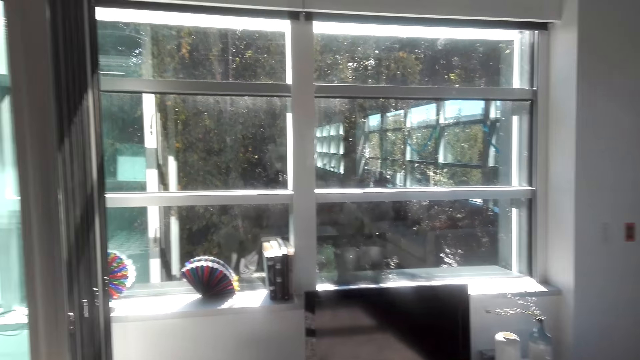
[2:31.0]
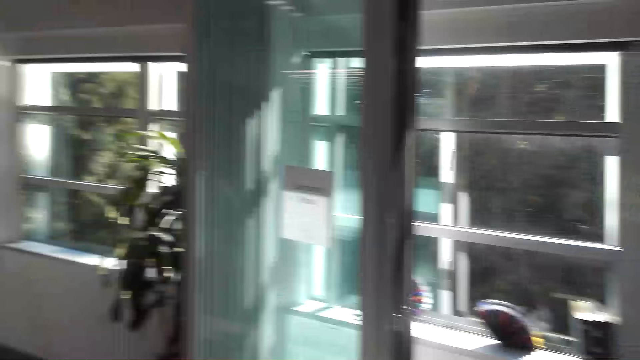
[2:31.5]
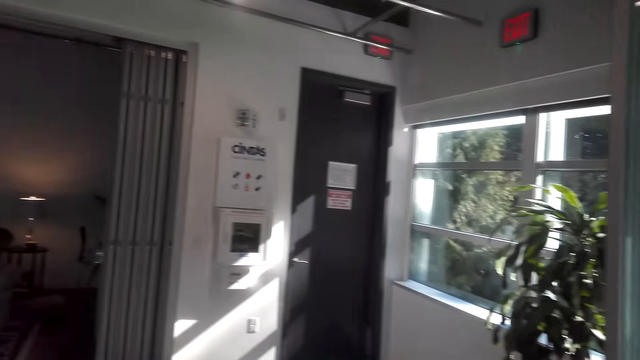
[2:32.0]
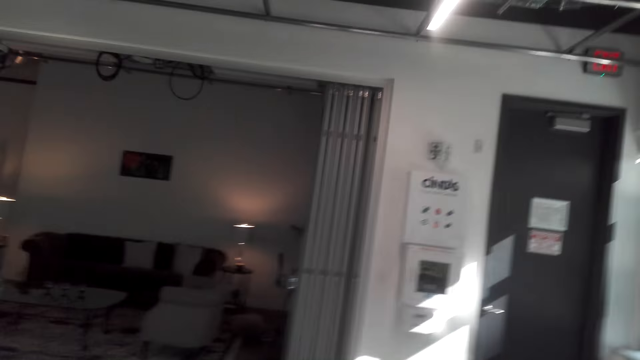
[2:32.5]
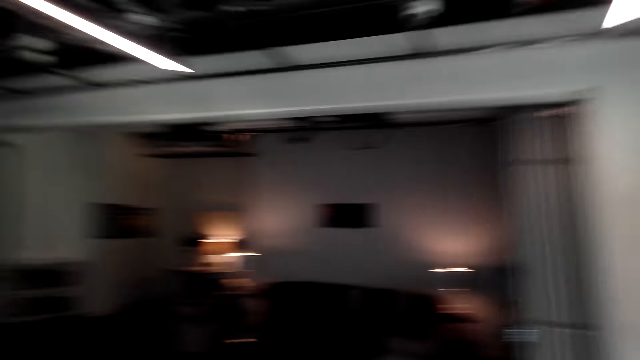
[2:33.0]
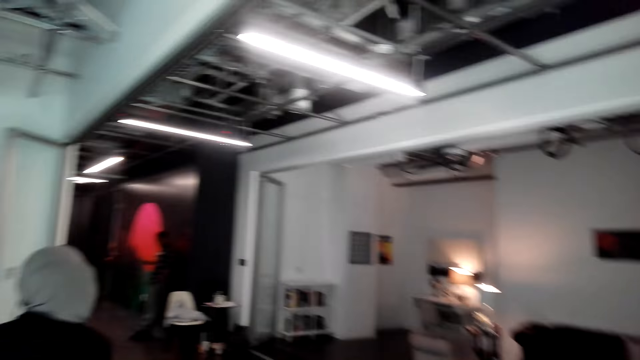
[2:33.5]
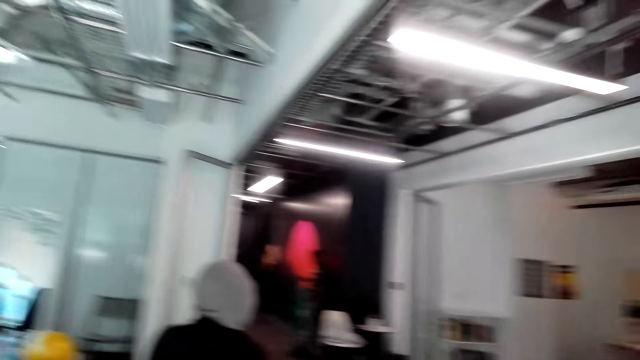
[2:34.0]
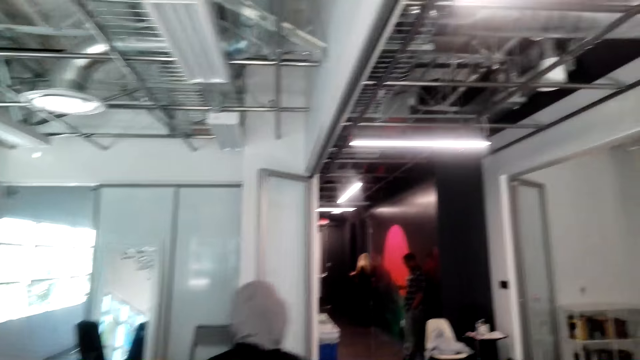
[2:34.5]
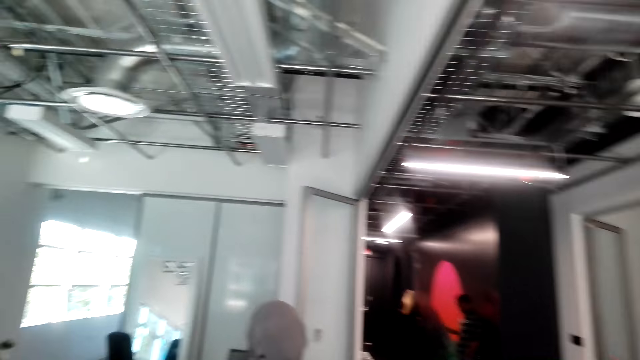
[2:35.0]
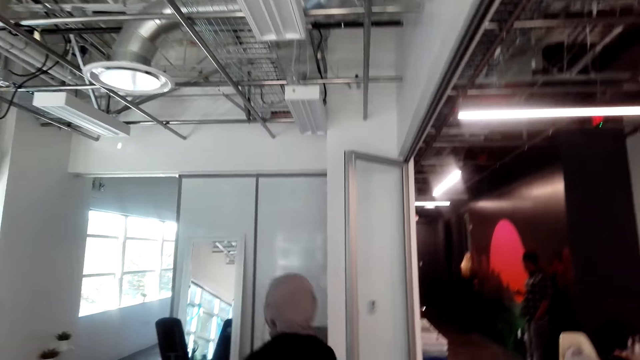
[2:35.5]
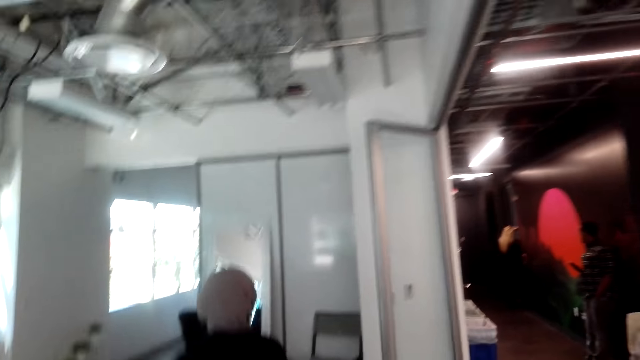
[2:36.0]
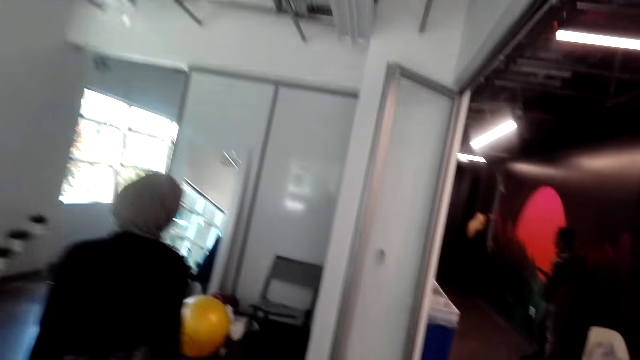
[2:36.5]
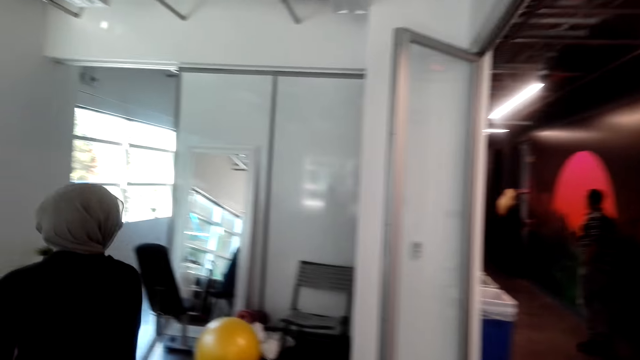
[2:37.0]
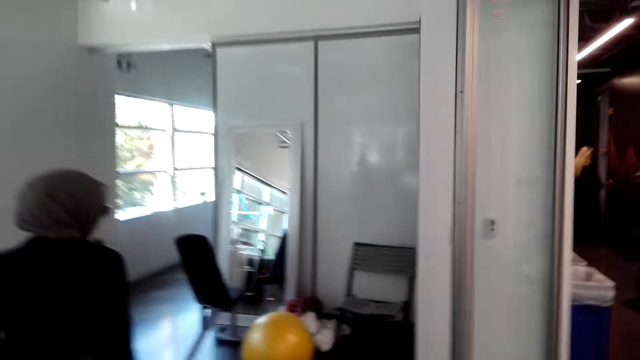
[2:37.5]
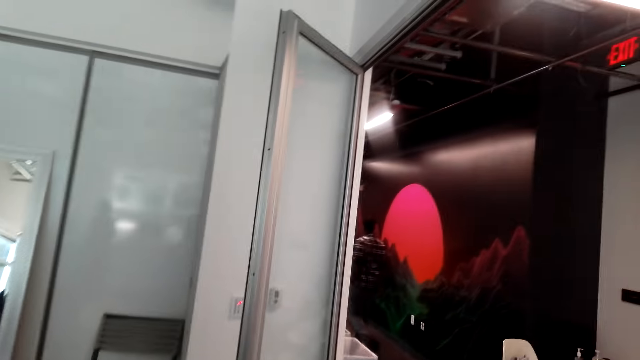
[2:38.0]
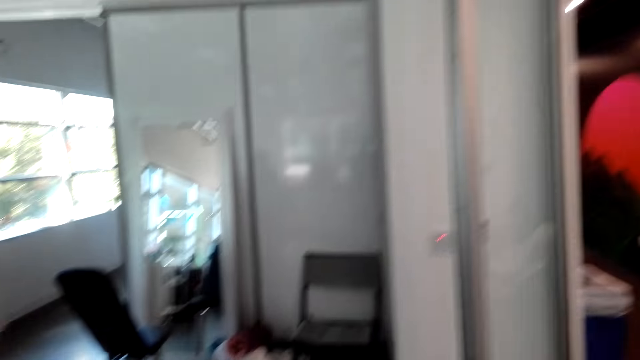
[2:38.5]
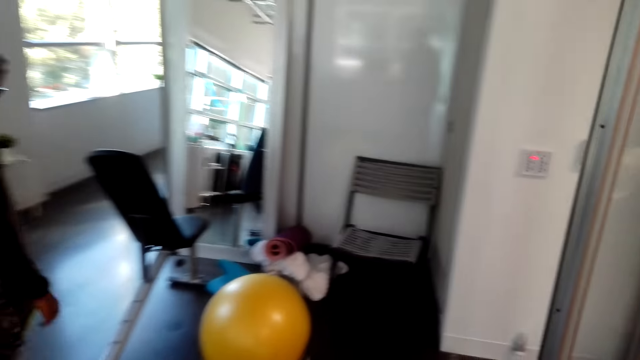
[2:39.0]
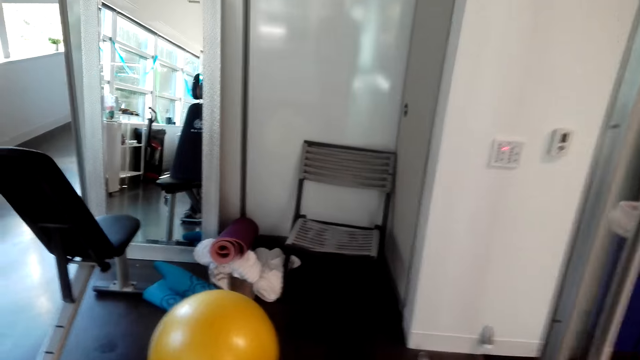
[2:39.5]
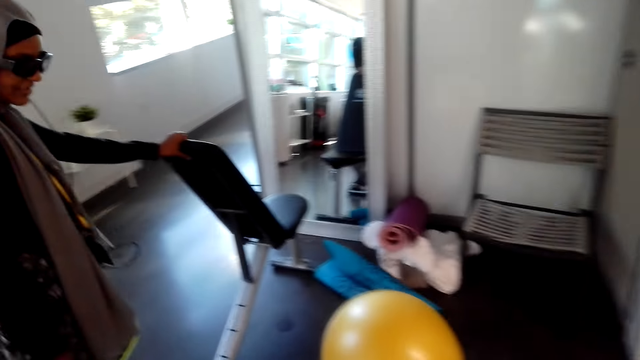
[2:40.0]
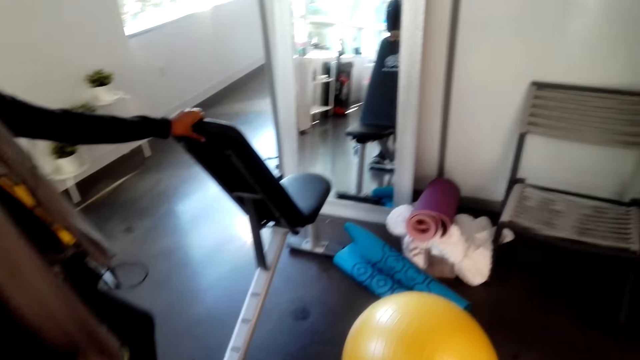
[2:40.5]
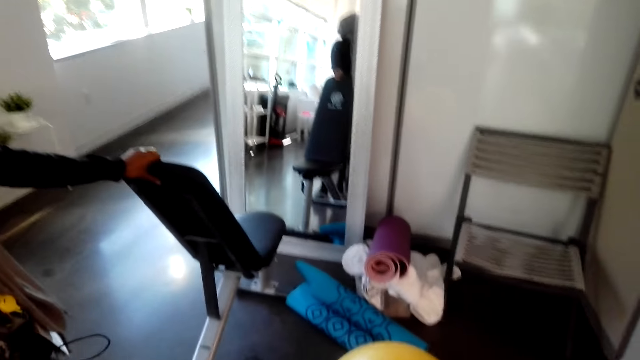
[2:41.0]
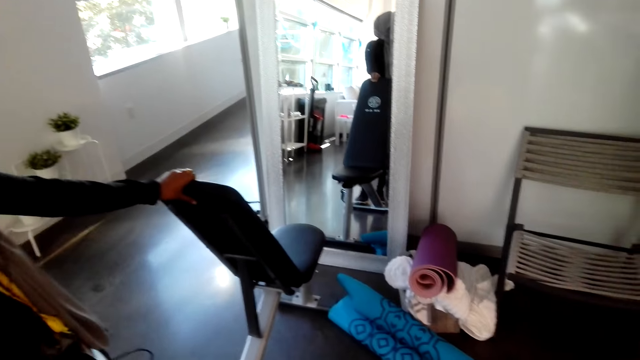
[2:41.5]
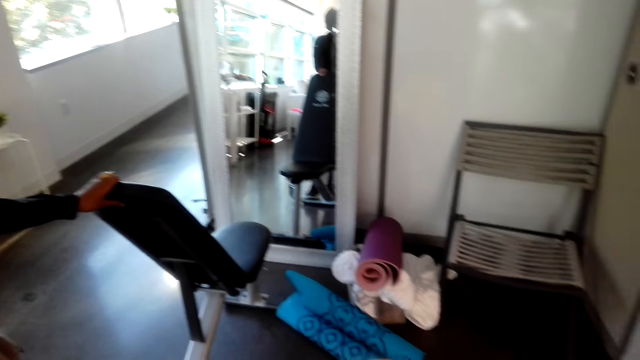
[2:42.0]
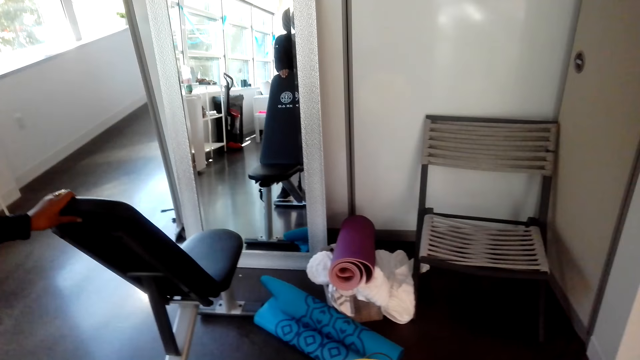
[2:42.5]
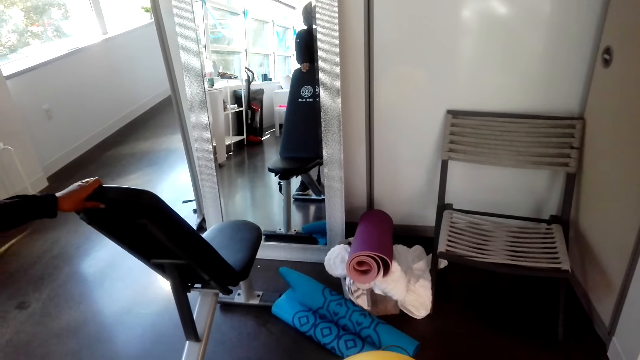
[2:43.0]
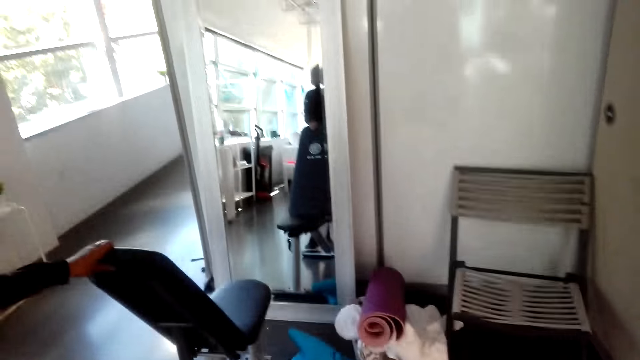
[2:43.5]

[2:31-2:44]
A woman moves in the room. The woman holds a chair.

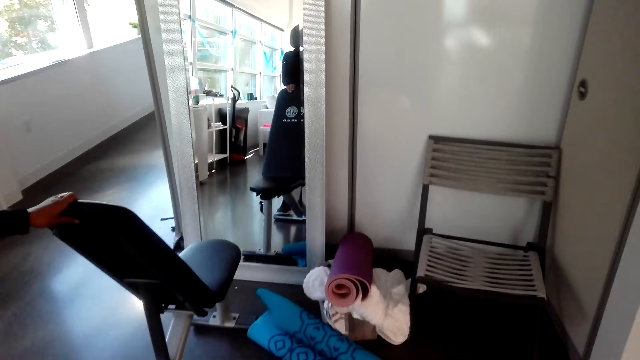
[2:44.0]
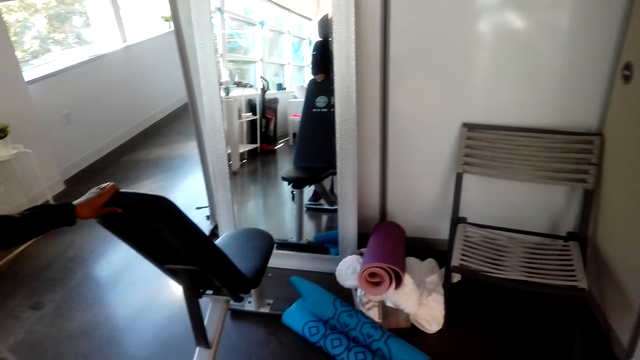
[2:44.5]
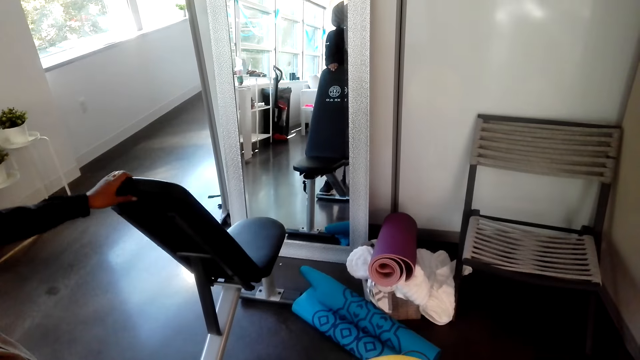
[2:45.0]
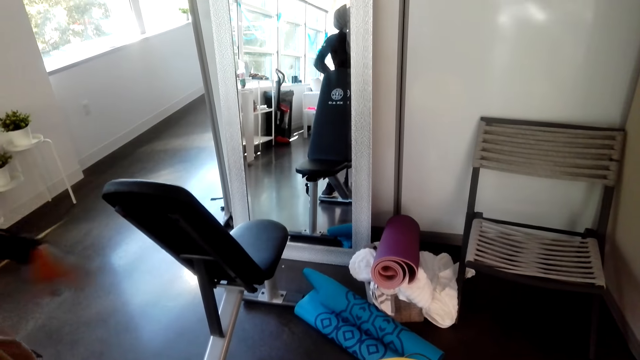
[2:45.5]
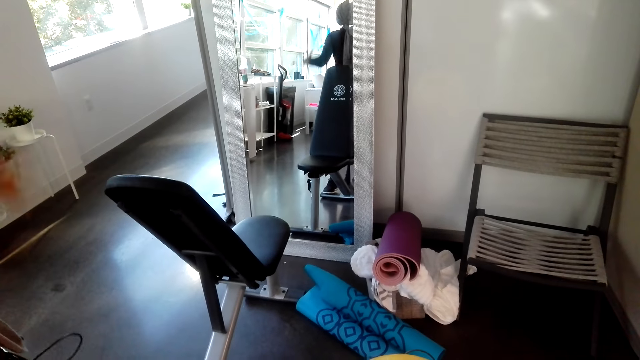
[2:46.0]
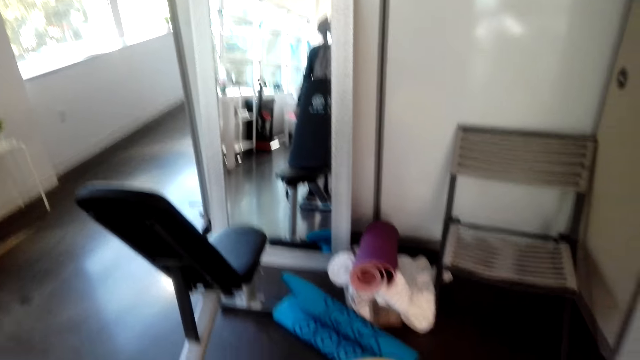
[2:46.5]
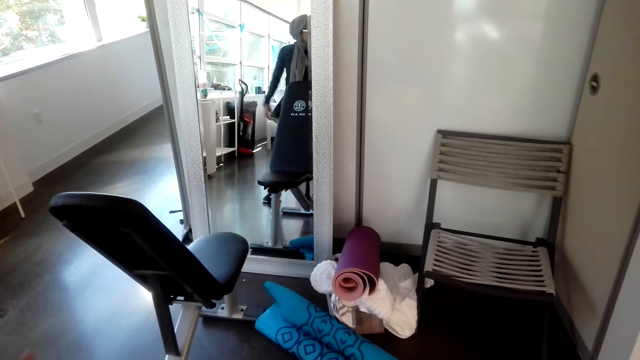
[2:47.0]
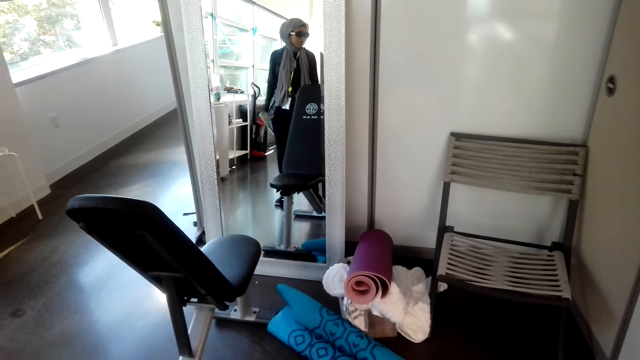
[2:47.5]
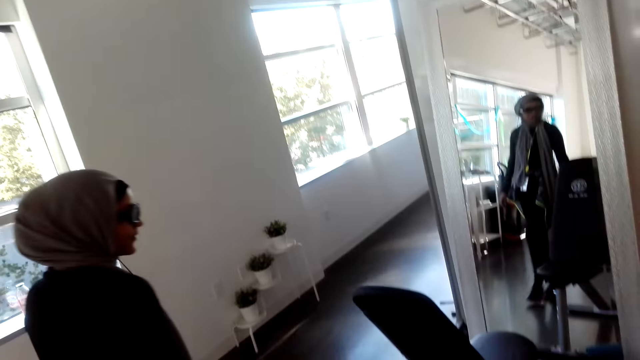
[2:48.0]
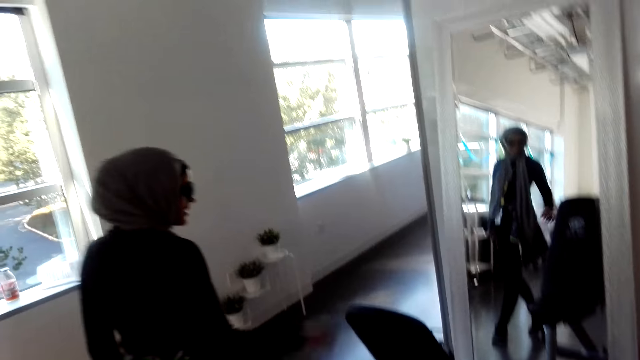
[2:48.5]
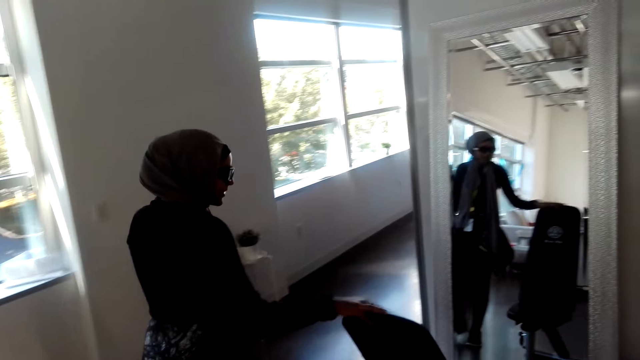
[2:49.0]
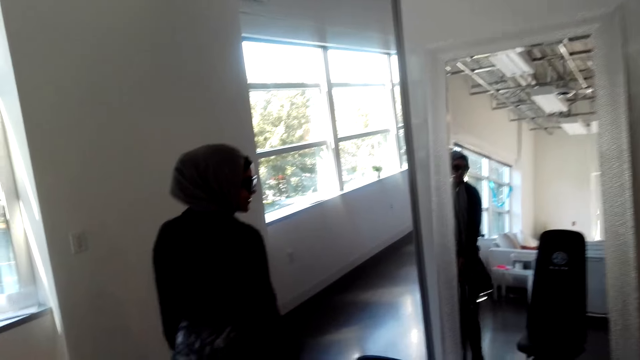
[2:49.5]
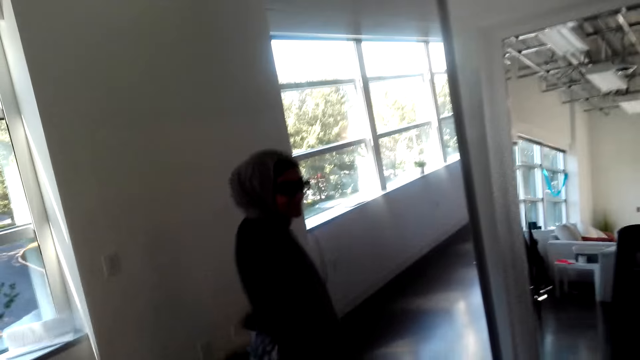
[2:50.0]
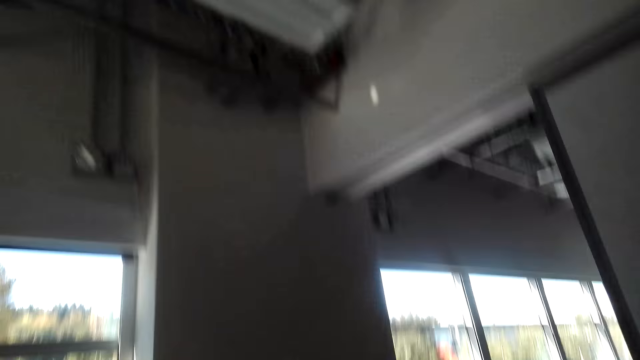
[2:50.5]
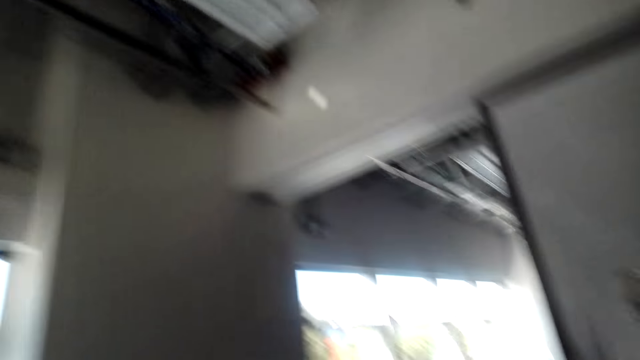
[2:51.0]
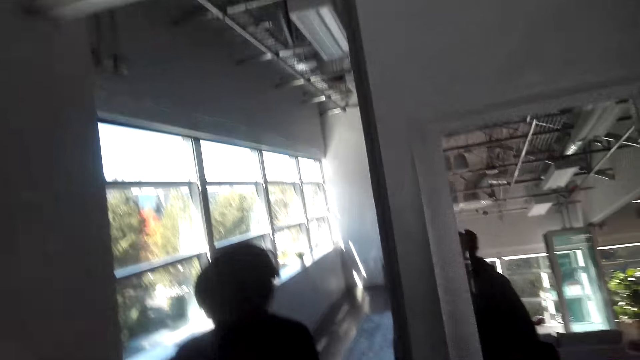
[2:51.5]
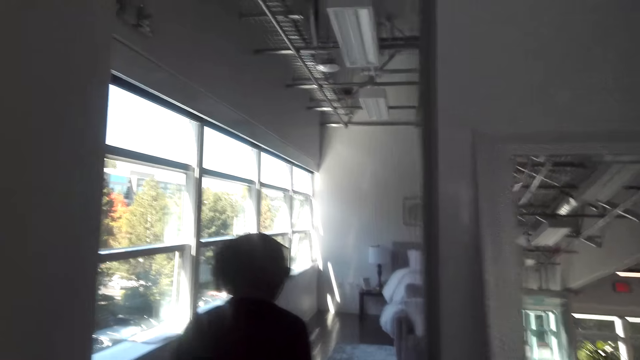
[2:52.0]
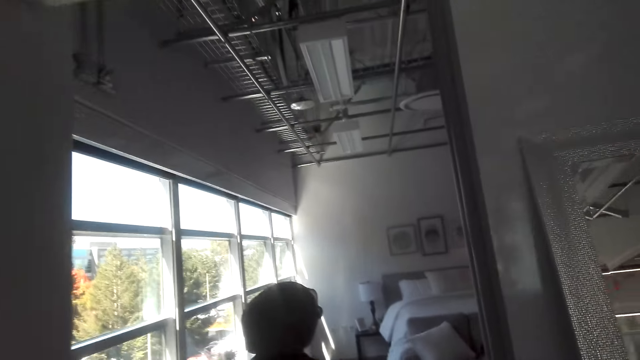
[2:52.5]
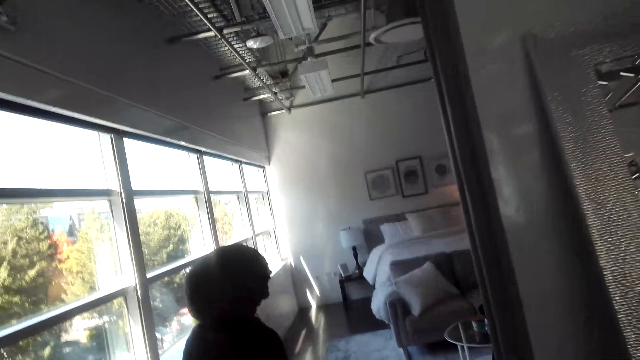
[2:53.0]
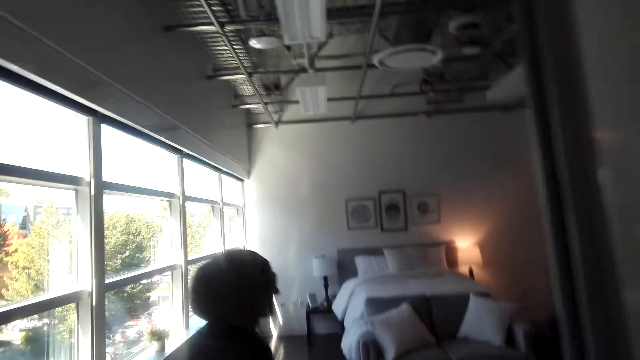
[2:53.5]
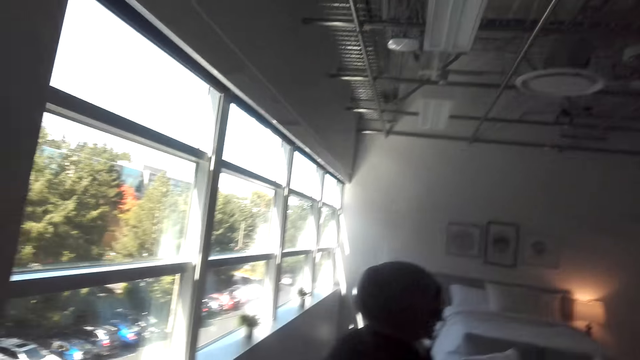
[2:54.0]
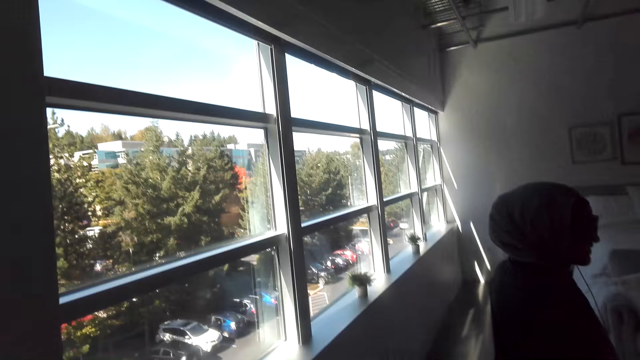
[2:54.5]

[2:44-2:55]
The woman moves hands. The woman moves in the room.
